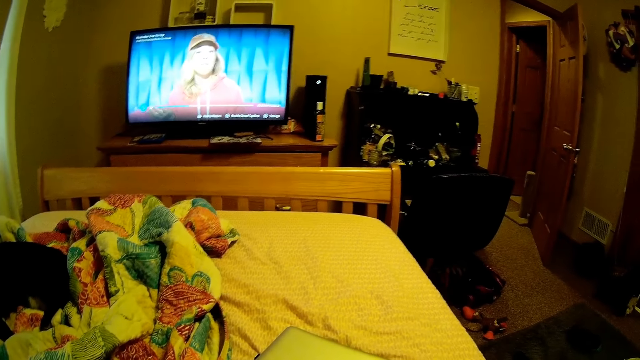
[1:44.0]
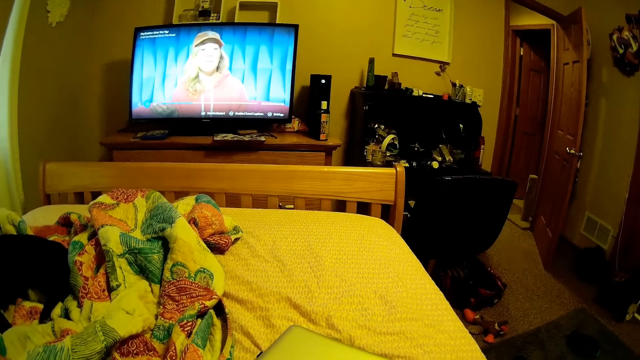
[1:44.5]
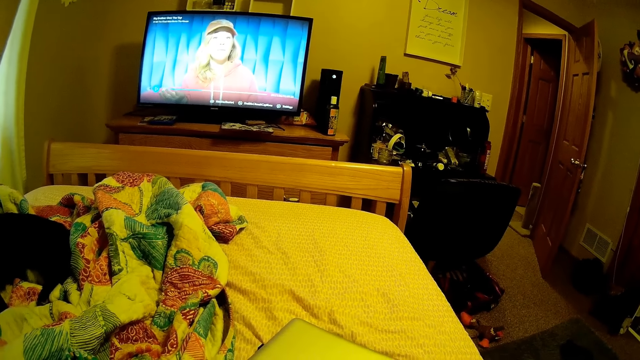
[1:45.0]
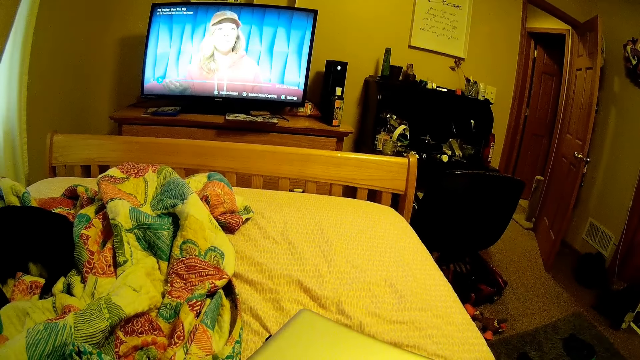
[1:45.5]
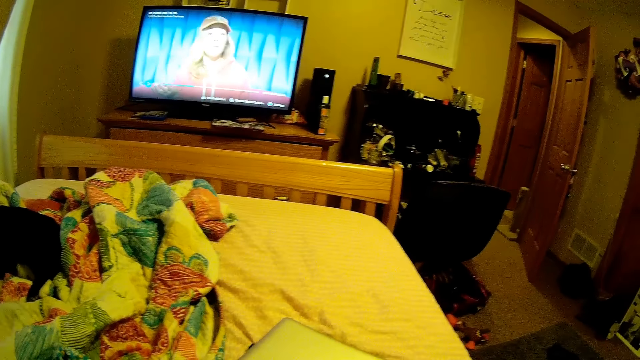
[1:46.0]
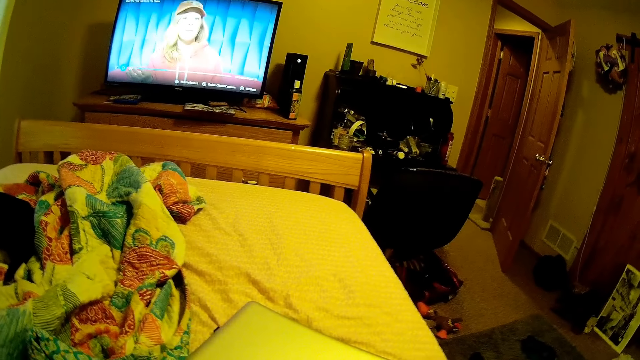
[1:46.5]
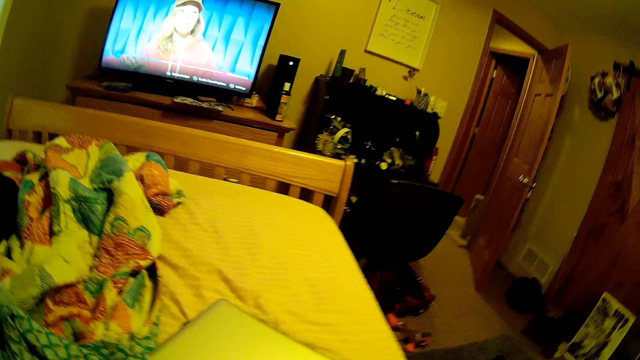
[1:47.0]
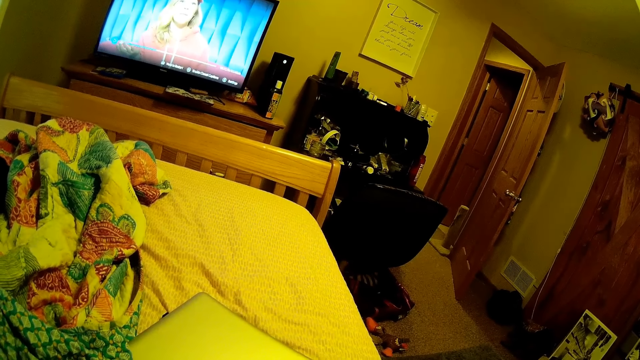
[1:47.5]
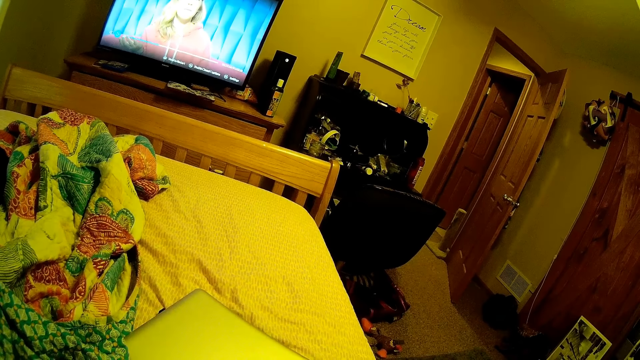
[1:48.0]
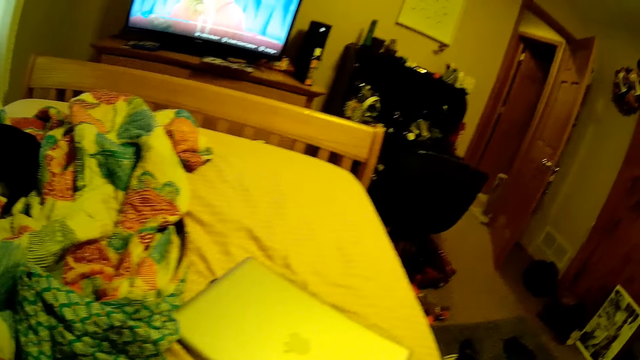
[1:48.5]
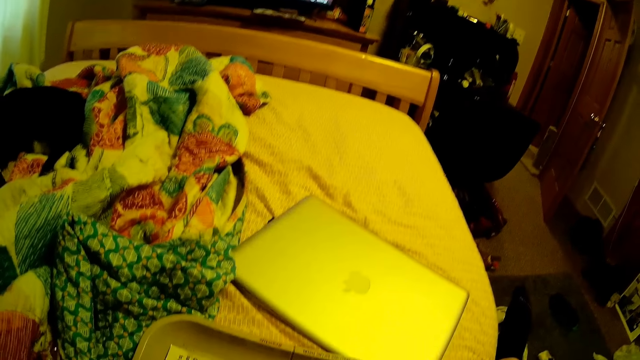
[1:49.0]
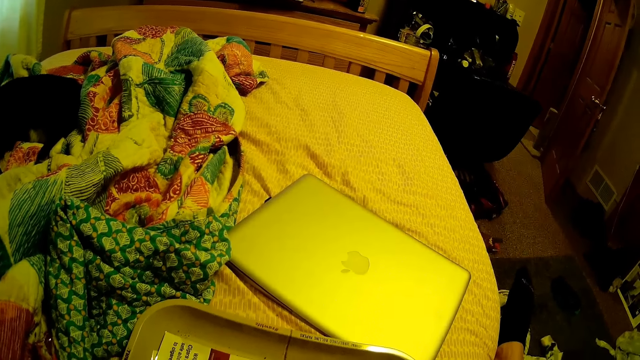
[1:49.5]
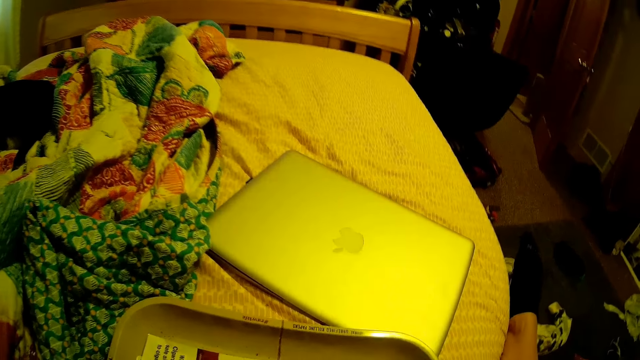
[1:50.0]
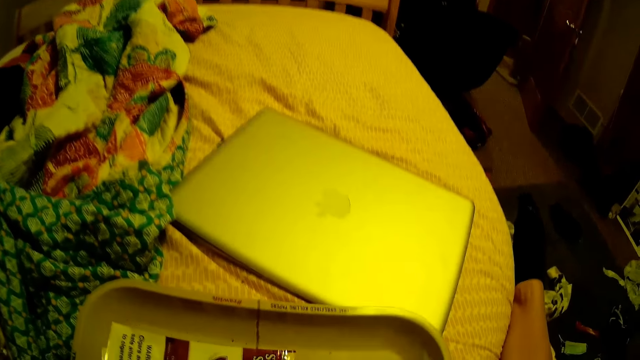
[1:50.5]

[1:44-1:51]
The camera wearer looks at the foot bed.

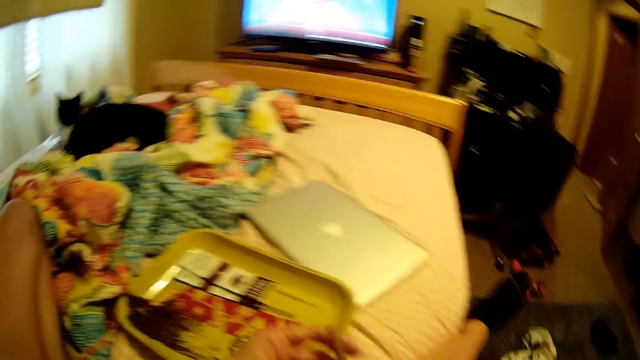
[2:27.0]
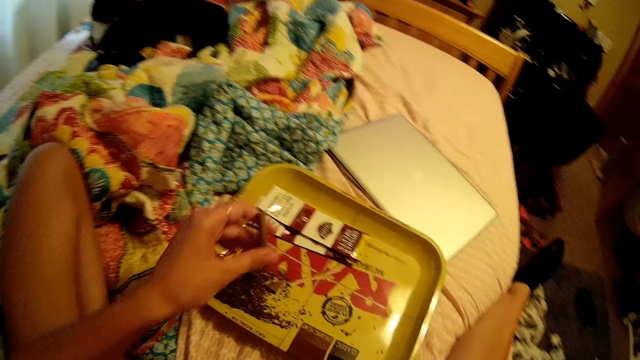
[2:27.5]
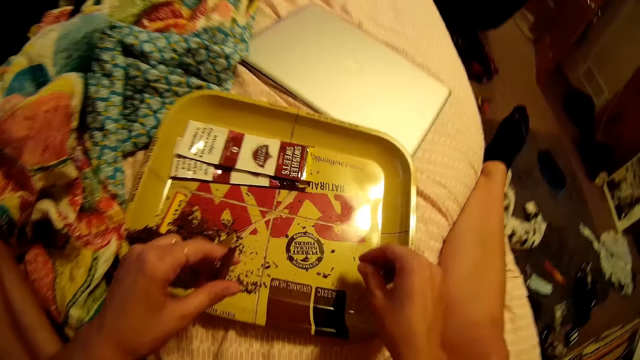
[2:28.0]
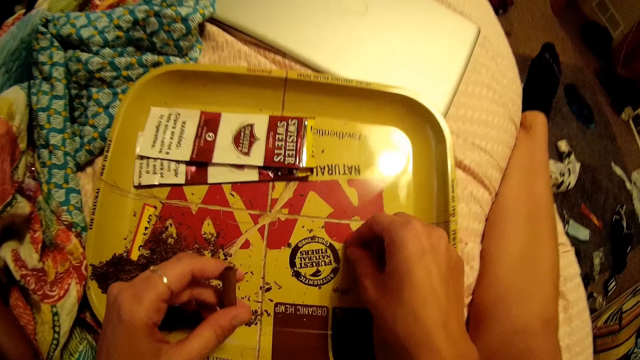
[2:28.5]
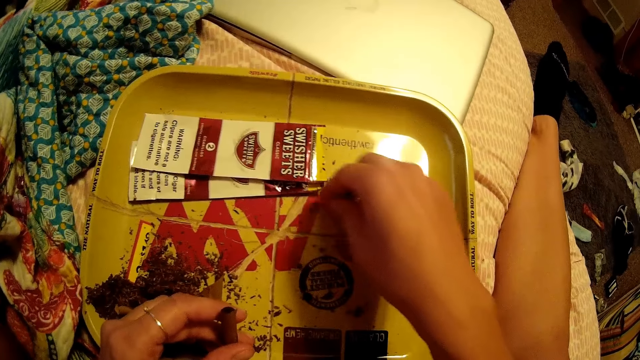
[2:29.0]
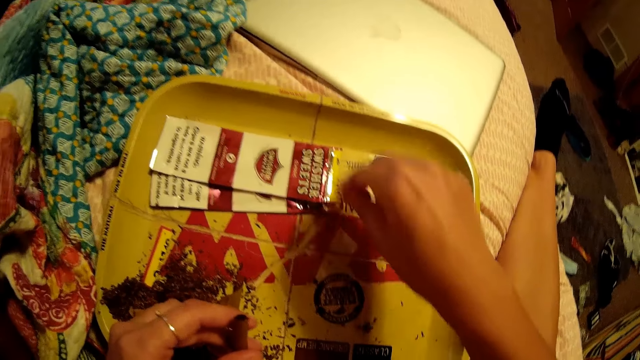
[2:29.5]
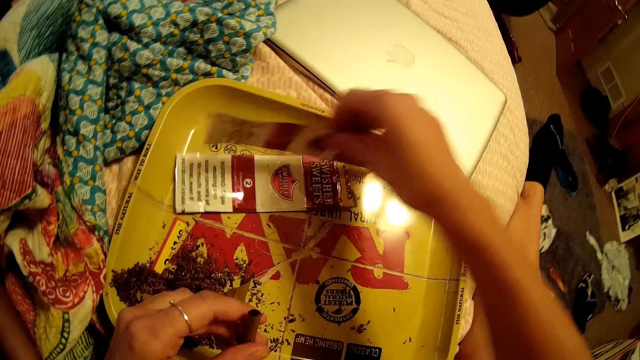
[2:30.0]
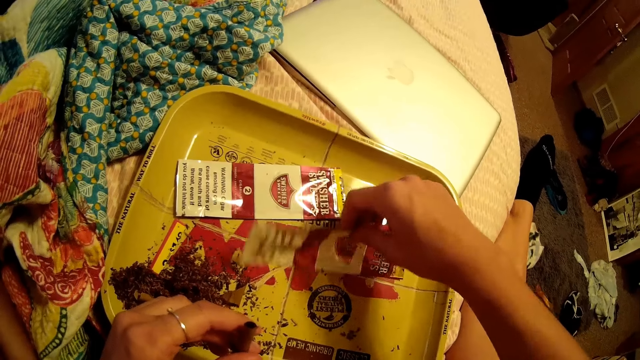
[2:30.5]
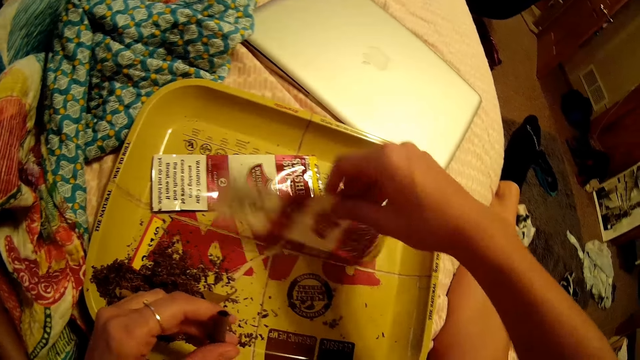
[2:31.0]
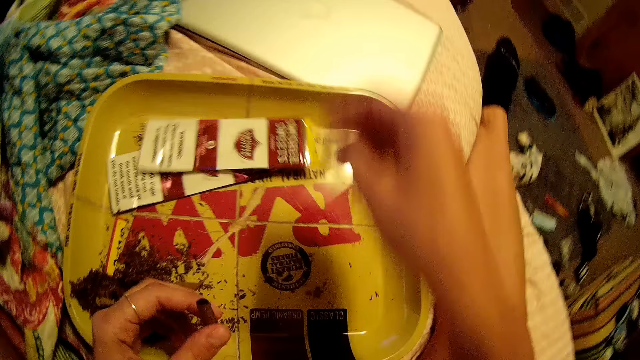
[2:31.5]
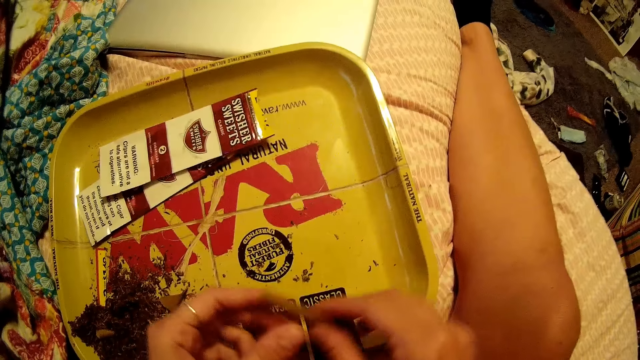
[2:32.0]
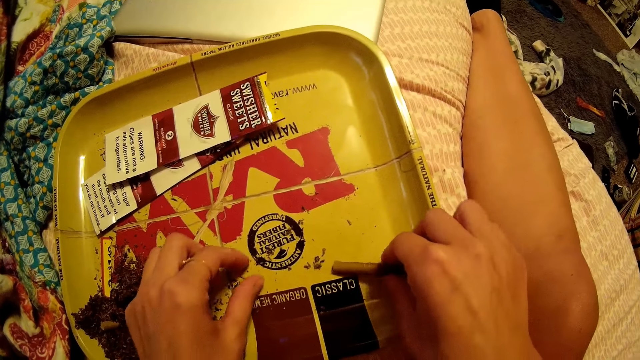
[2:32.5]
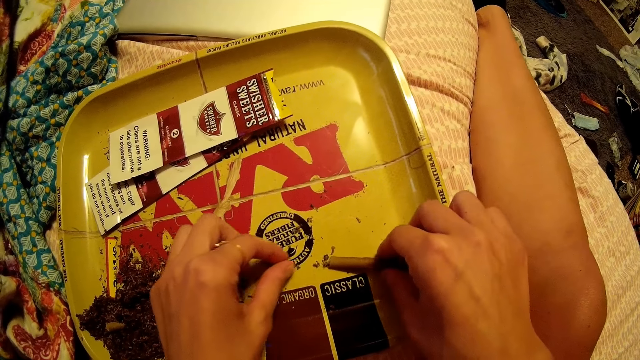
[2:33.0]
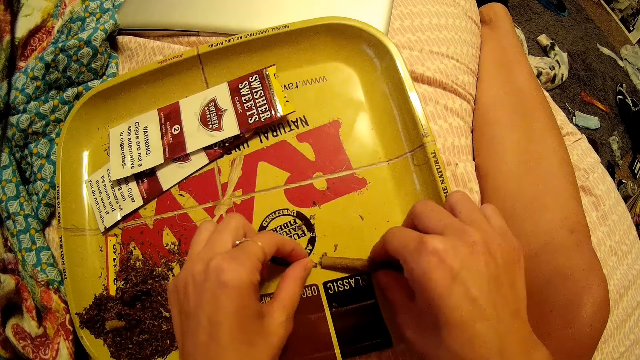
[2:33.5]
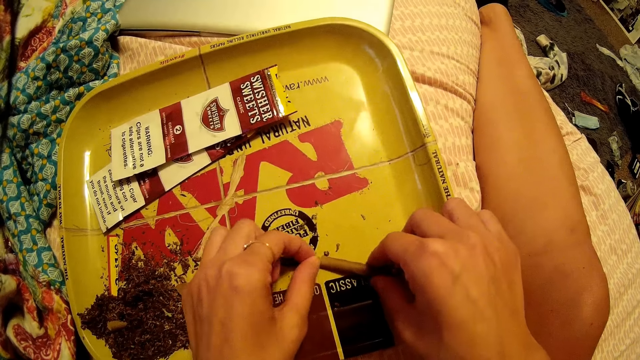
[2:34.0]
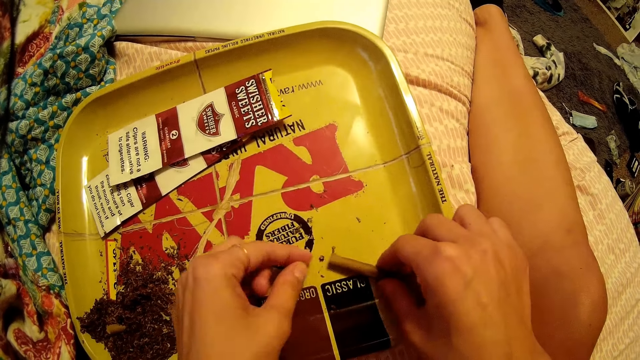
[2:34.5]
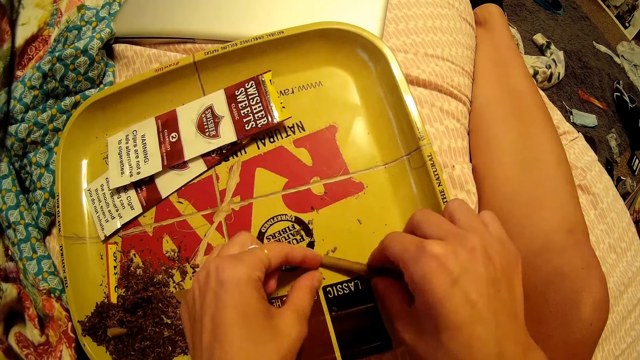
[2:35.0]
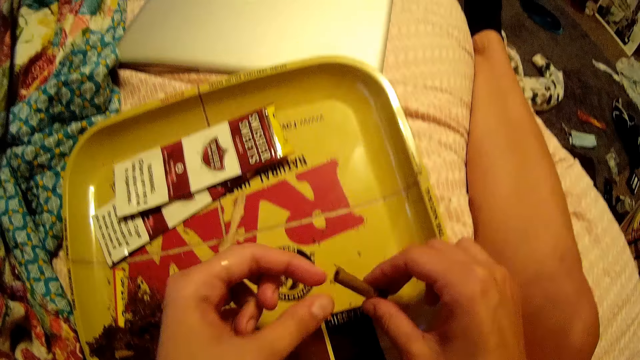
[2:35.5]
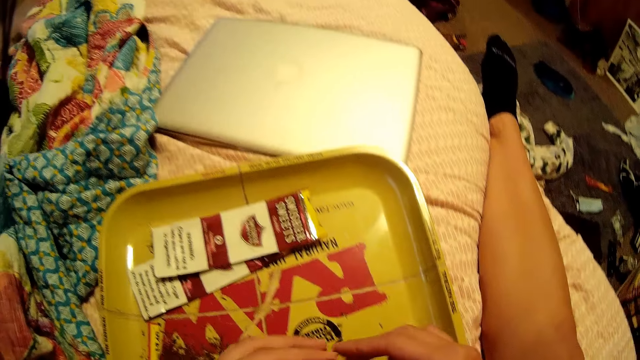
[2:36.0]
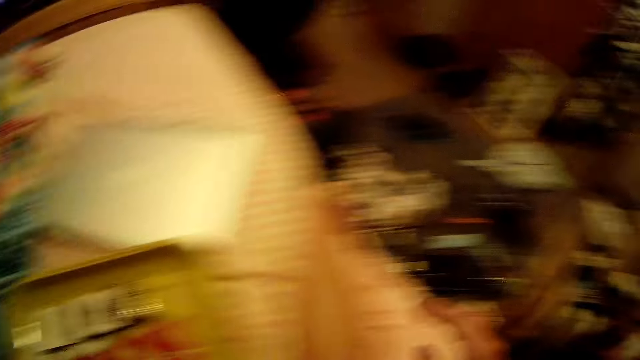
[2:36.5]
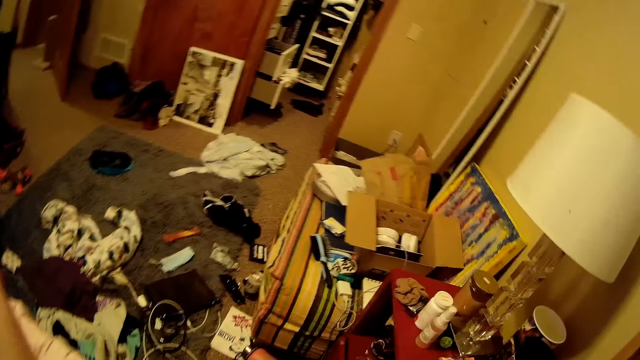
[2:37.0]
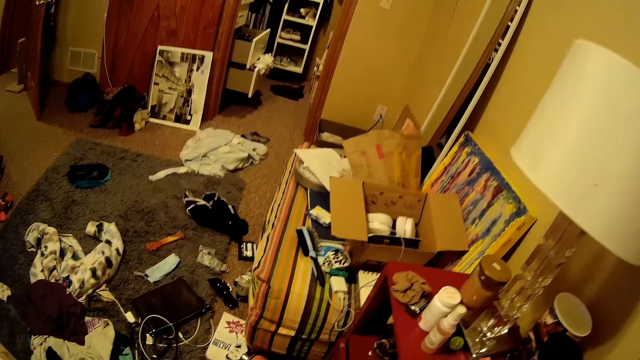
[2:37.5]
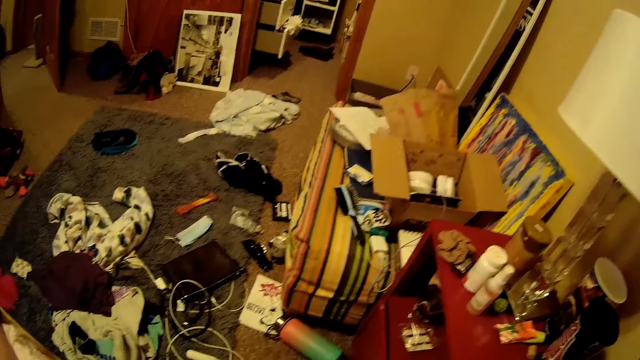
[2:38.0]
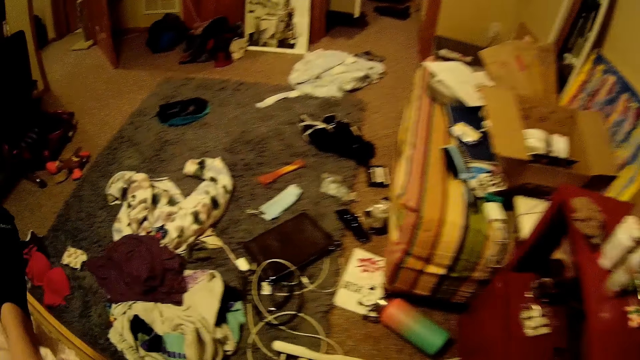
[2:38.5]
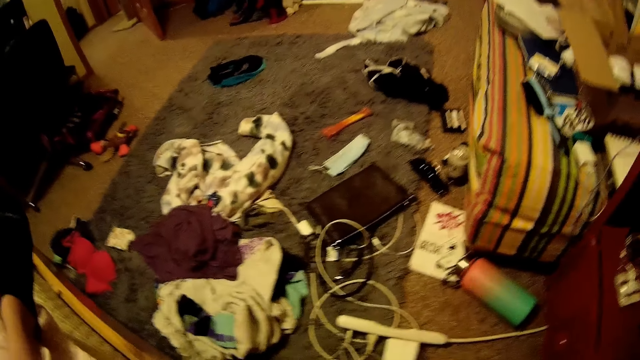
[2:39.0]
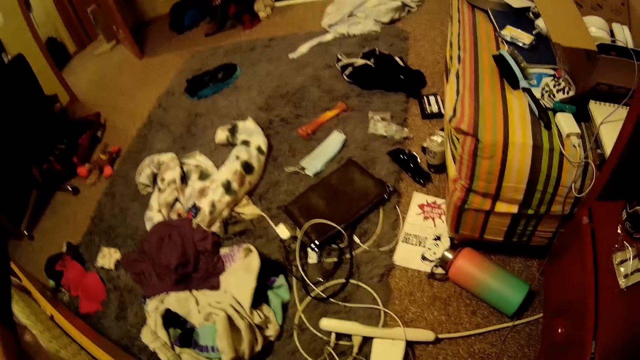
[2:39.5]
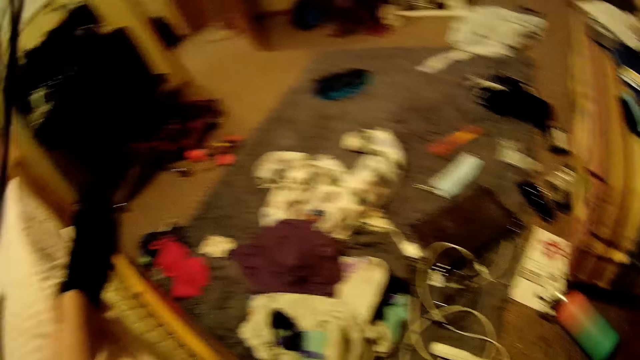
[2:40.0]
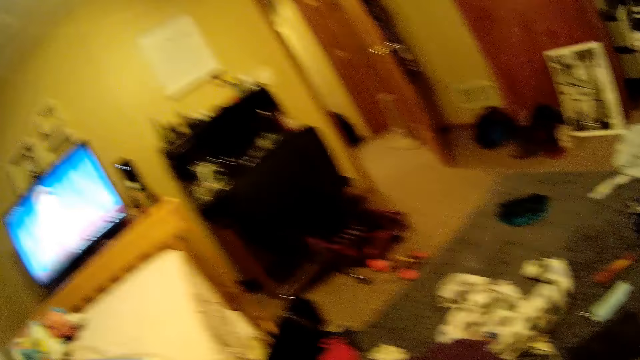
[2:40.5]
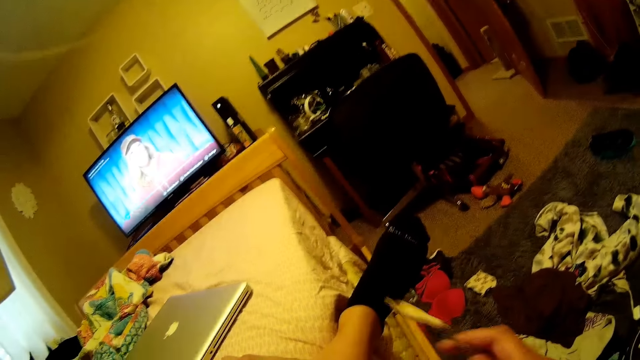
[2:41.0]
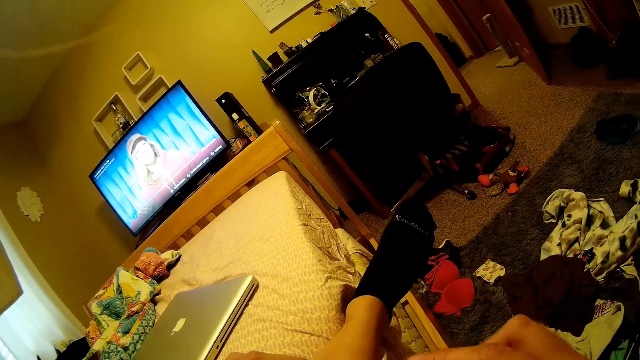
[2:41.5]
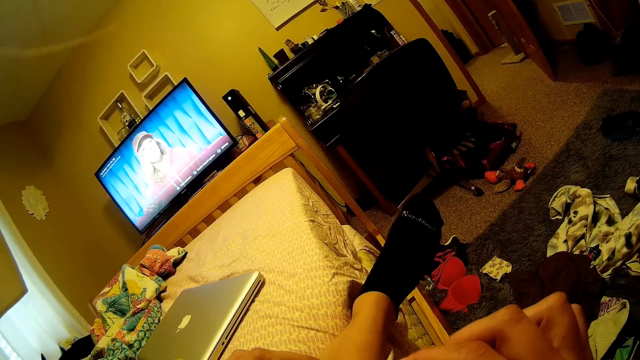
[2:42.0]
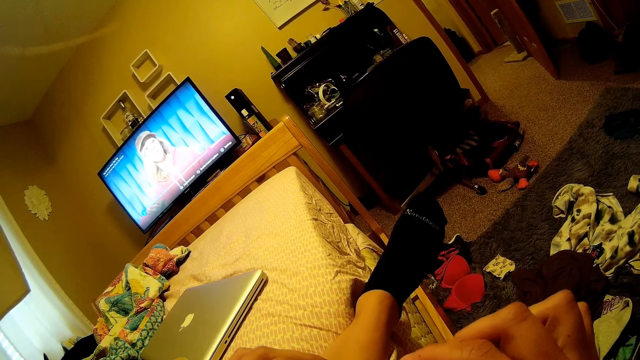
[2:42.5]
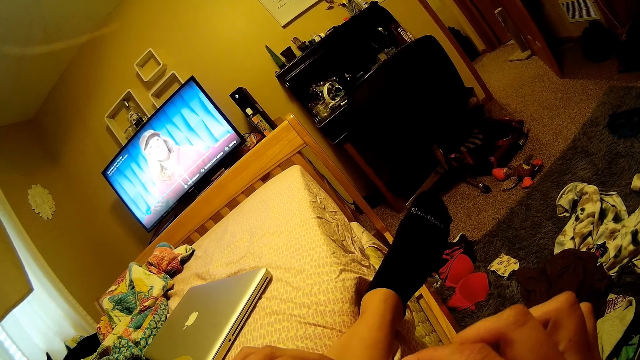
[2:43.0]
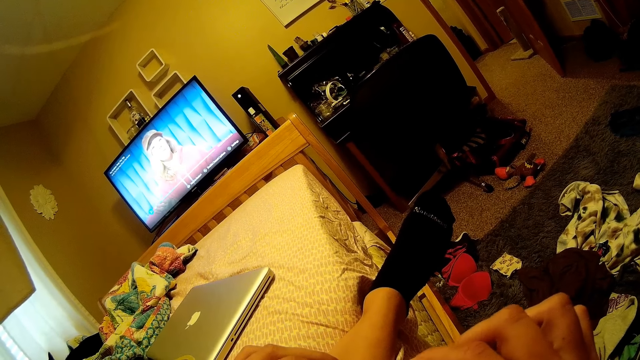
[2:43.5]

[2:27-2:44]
The camera wearer gathers dried tobacco leaves from the tray with her right hand. She picks a paper or sachet on the tray with her right hand. She adjusts the dried tobacco leaves on the tray with the paper in her right hand. She drops the paper on the tray with her right hand. She passes the wrapped paper in her left hand to her right hand. She inserts dried tobacco leaves from the tray into the wrapped paper in her right hand with her left hand. She passes the wrapped paper in her right hand to her left hand.
